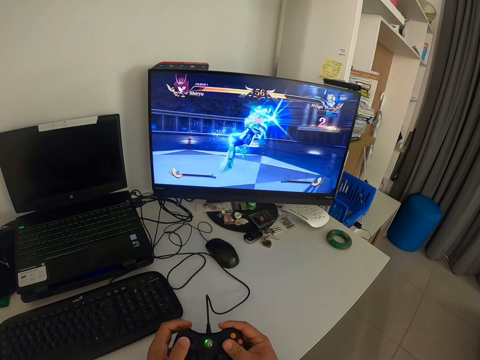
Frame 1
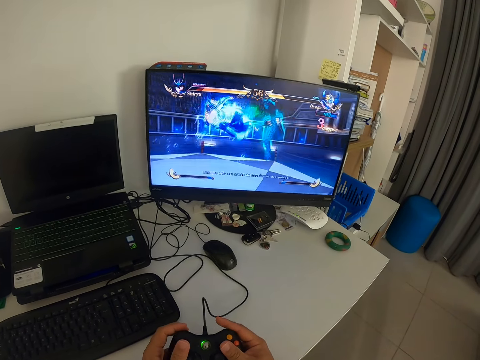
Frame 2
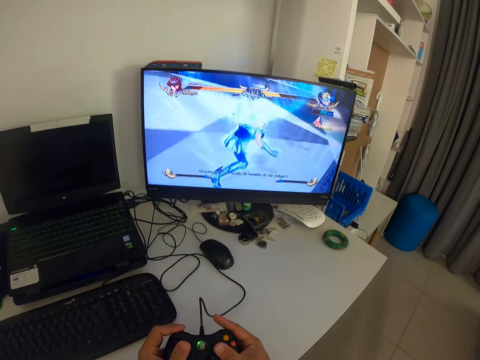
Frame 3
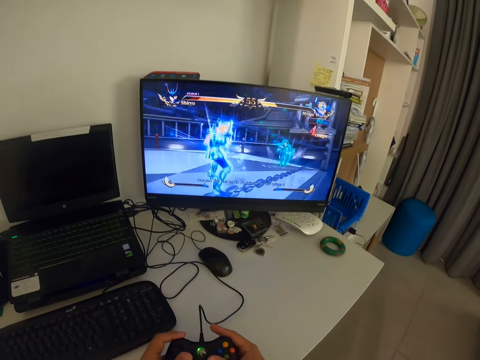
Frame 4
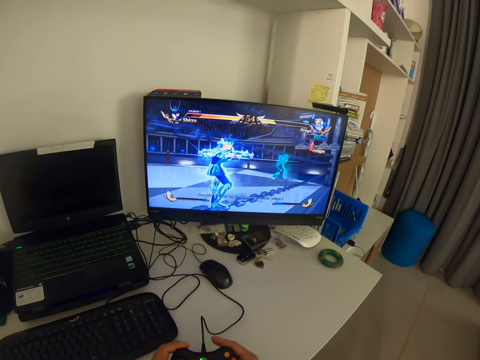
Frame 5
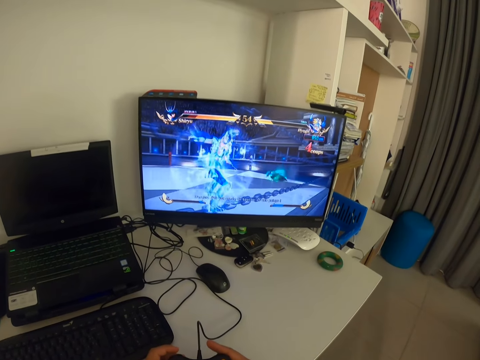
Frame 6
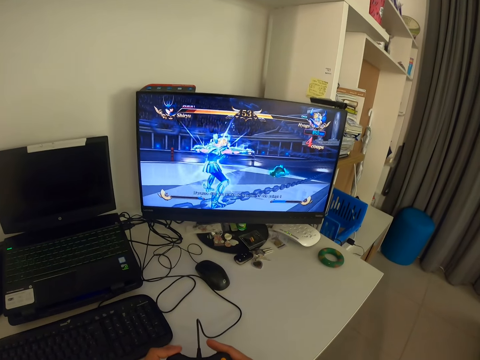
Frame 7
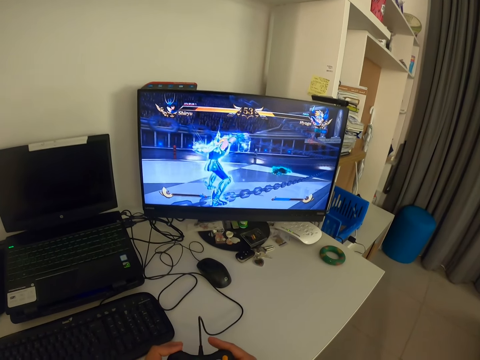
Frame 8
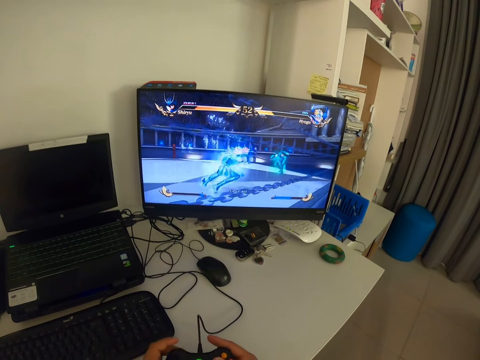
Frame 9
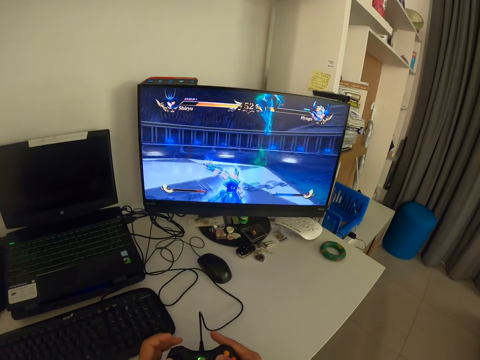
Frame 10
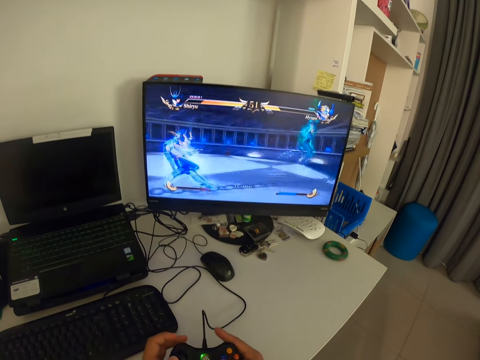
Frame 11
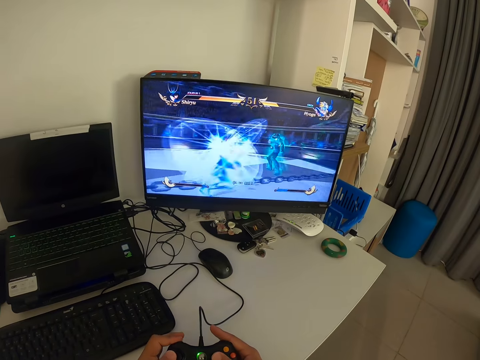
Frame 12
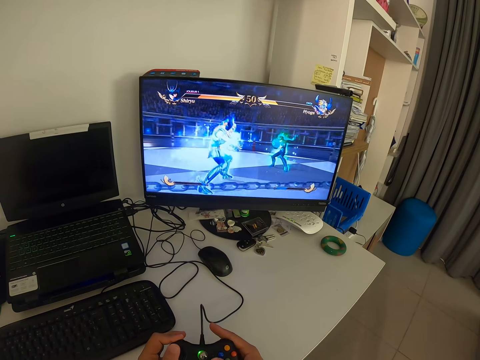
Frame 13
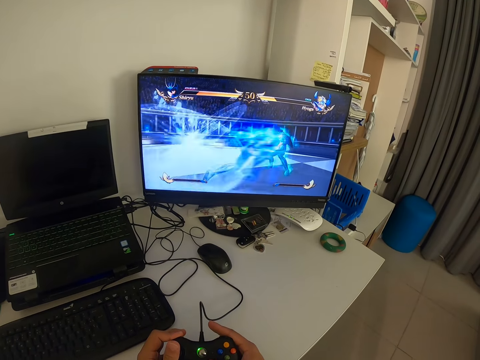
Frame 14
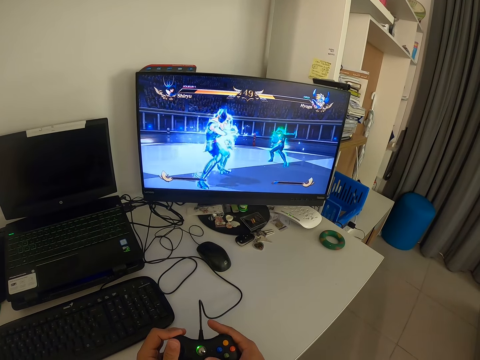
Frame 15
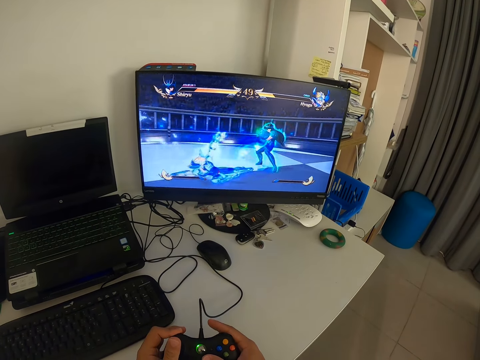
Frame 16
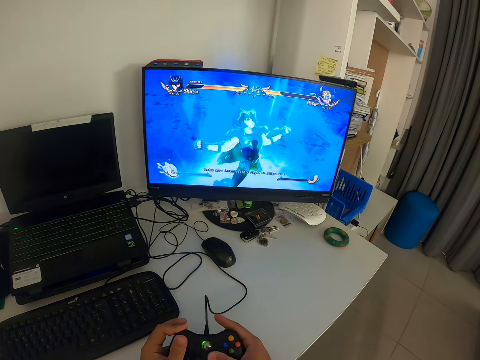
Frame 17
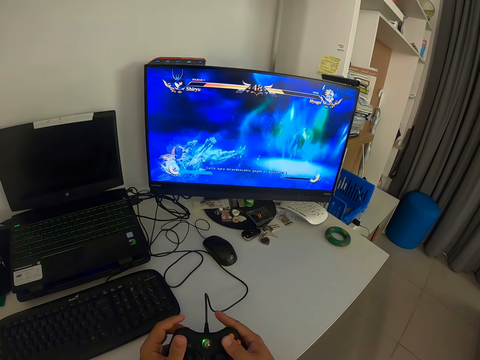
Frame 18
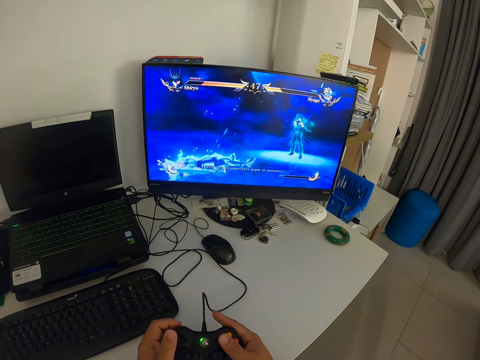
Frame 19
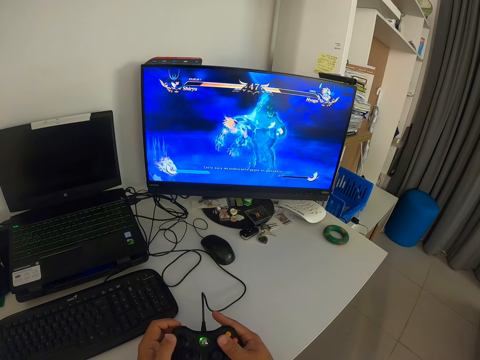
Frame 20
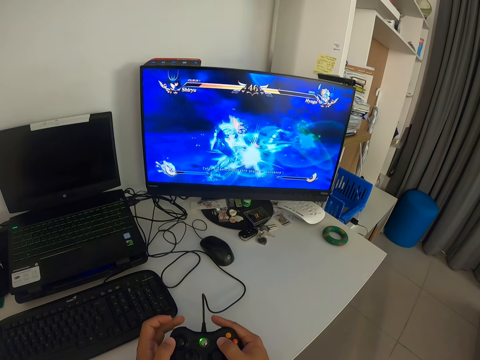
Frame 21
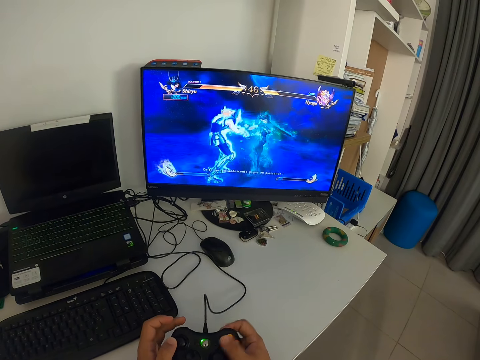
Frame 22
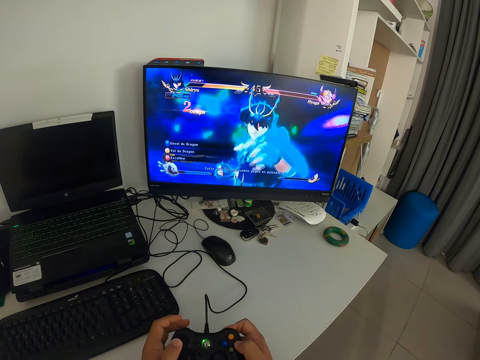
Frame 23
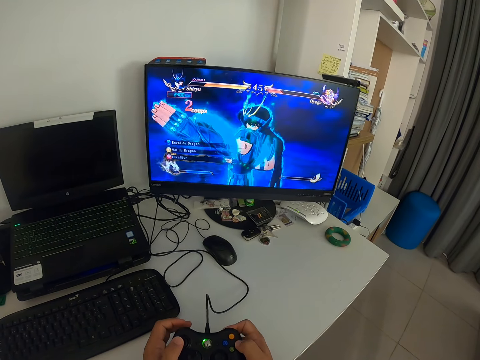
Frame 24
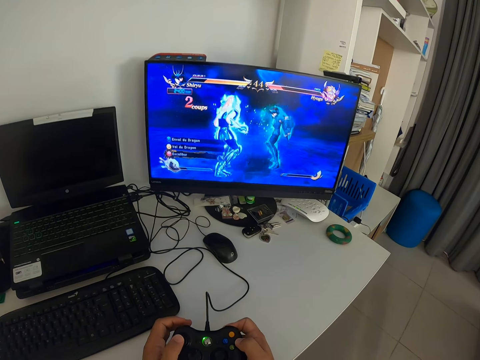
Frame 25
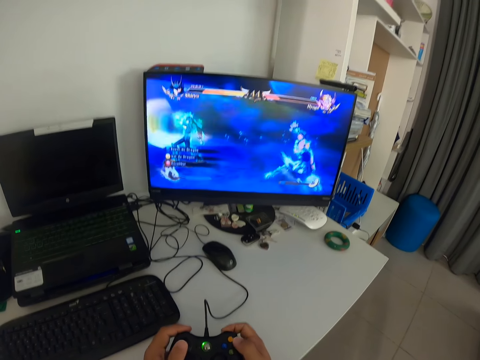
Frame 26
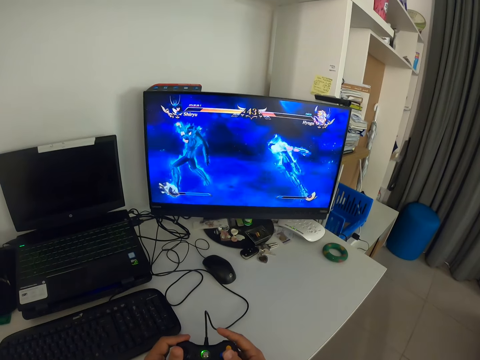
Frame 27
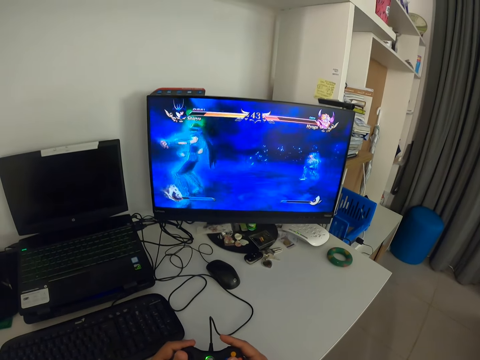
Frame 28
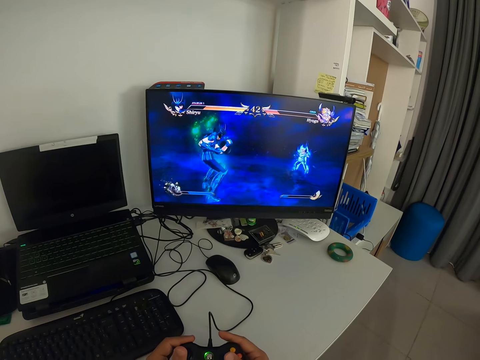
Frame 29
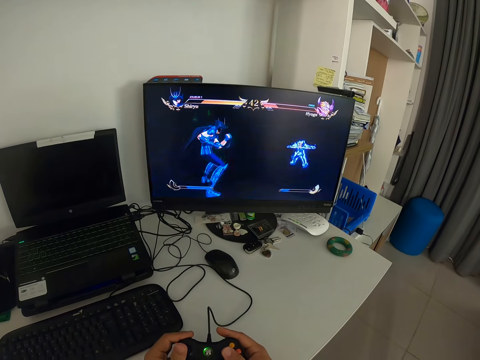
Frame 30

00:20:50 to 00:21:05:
The camera wearer looks at the monitor. They press a game pad. They look at the monitor. They press the game pad.

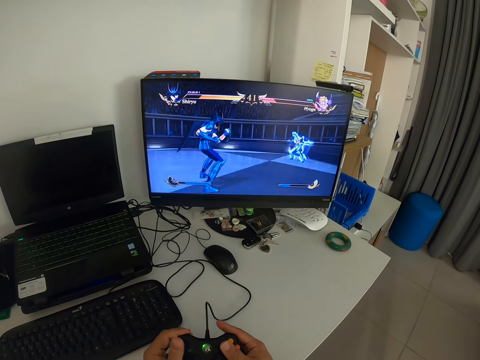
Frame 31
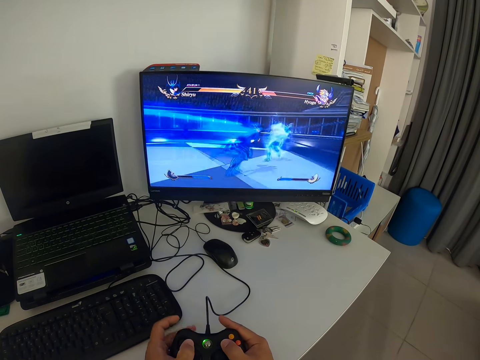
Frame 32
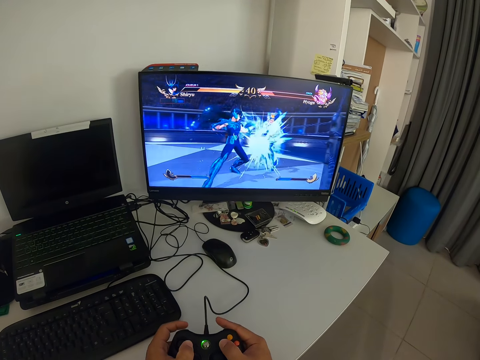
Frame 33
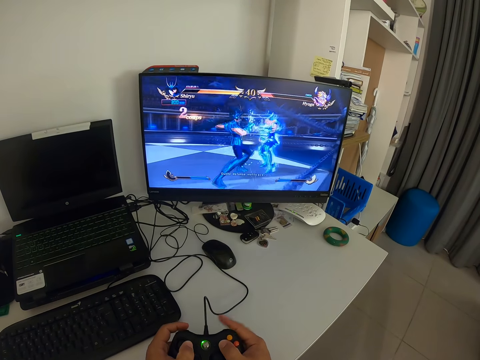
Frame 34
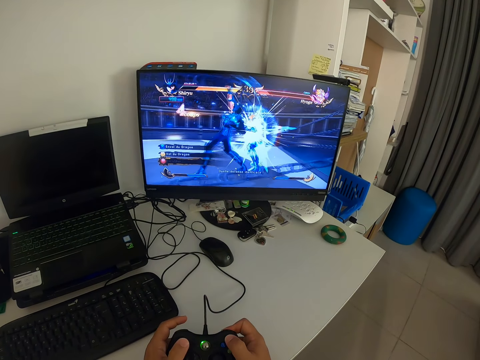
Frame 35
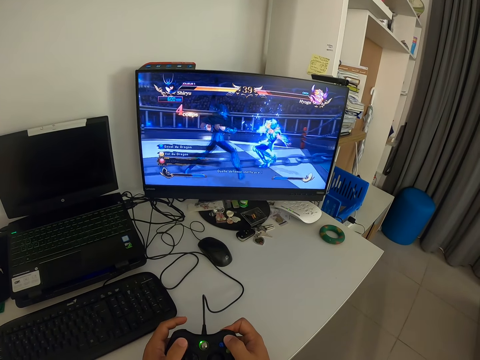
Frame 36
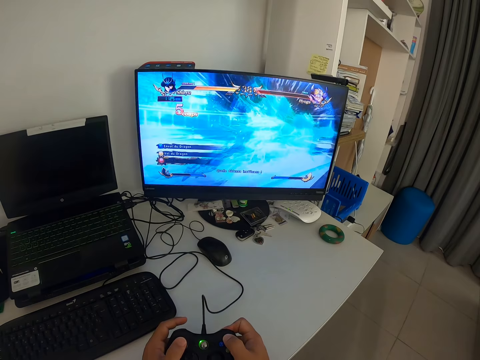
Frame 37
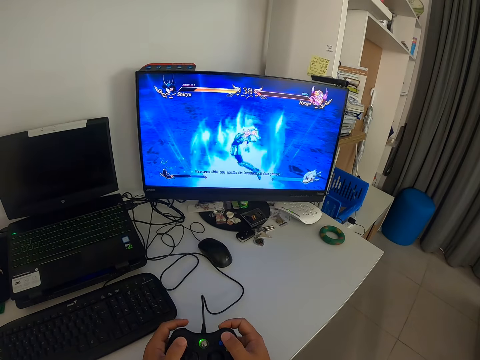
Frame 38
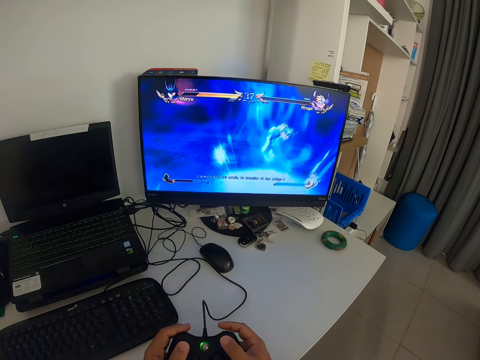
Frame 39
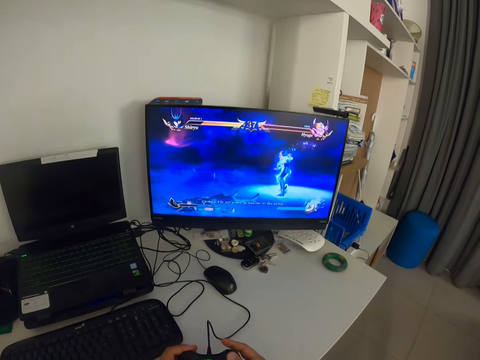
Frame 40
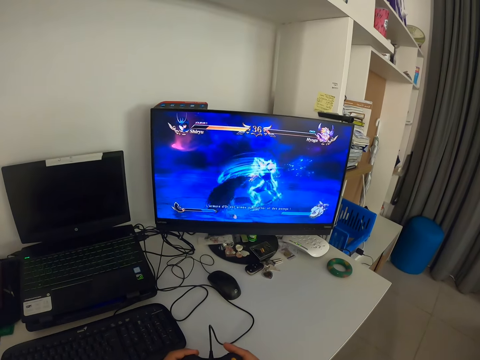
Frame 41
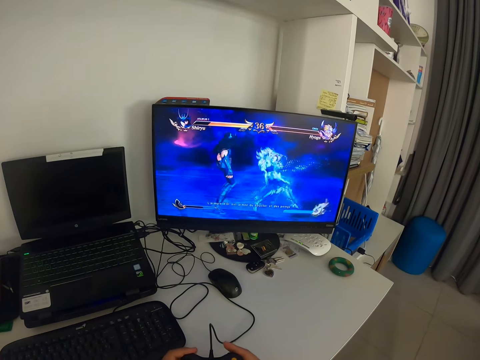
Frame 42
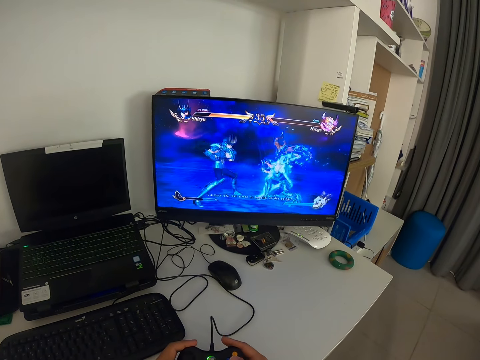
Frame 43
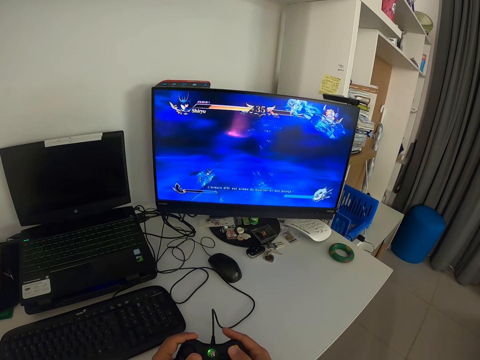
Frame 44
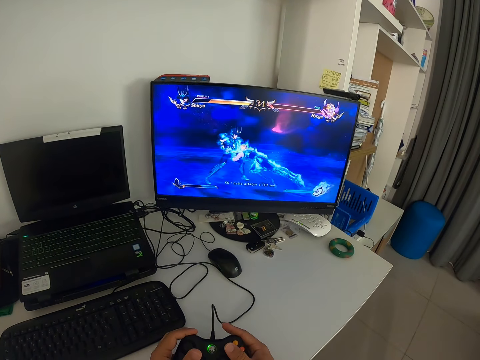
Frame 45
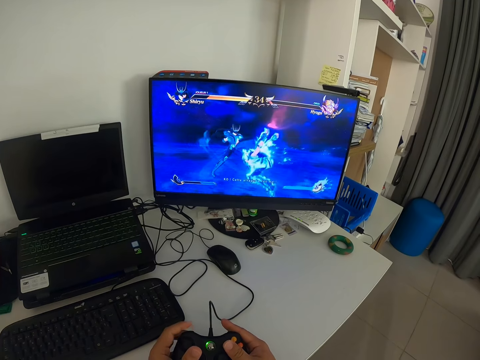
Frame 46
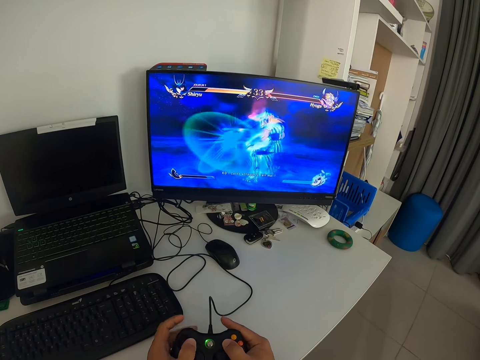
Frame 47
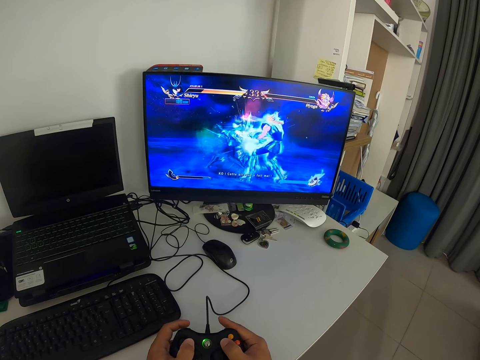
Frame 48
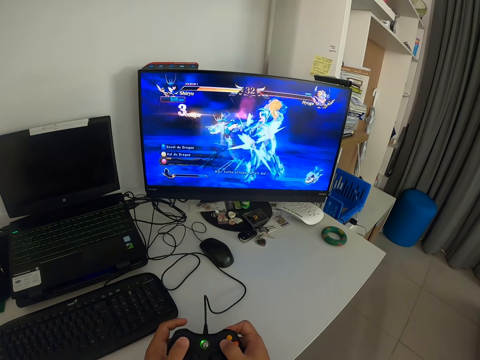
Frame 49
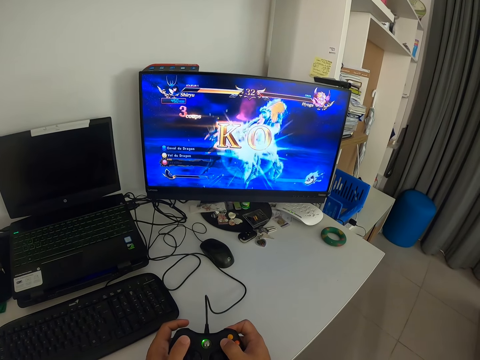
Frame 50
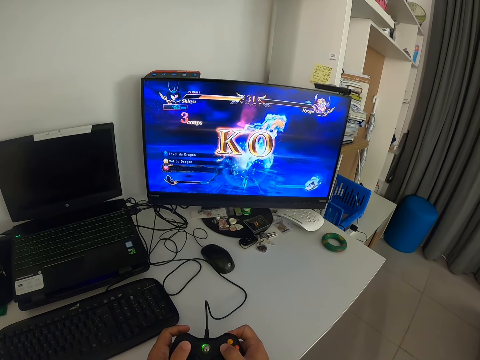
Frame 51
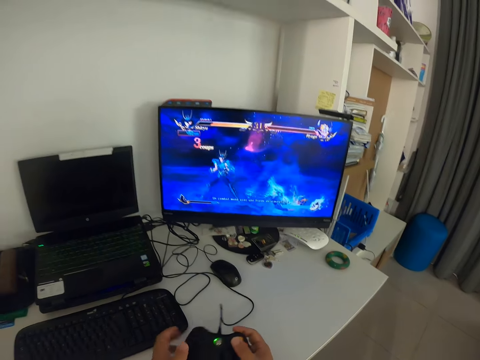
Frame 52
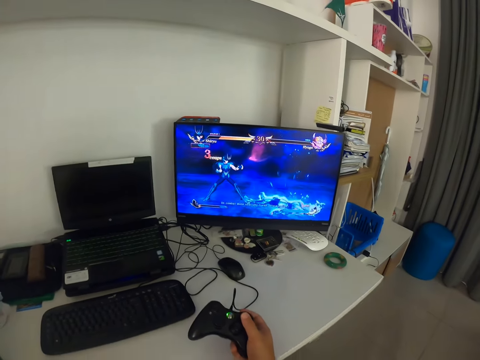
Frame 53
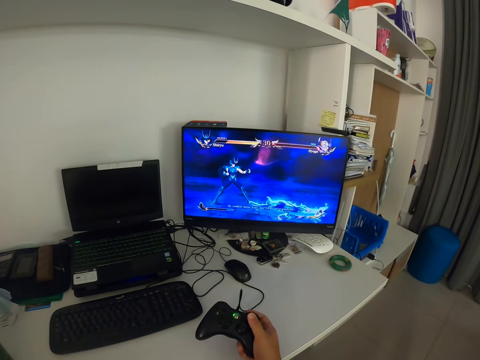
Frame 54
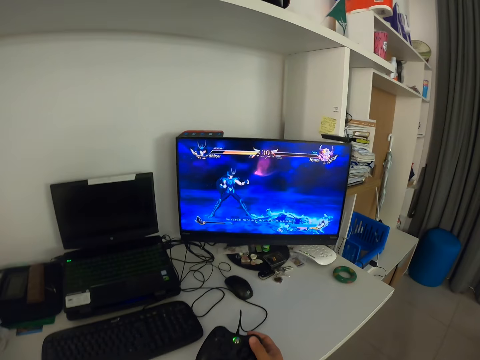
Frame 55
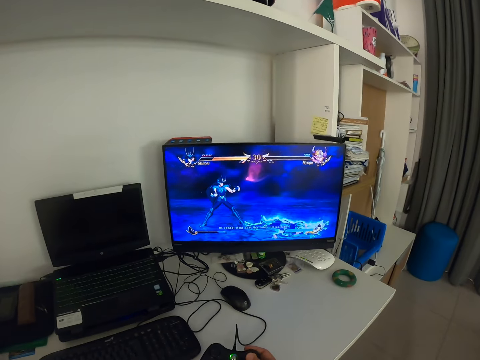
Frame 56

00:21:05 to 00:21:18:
The camera wearer looks at the monitor. He presses a game pad. He removes his left hand from the game pad. He scratches his body with his left hand.
